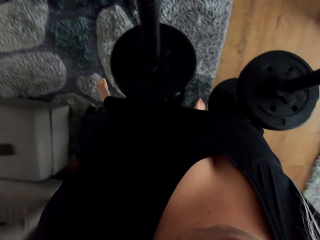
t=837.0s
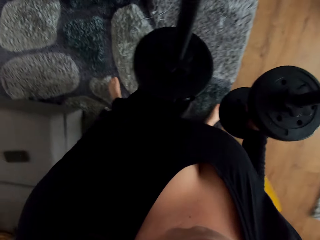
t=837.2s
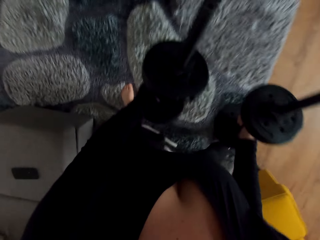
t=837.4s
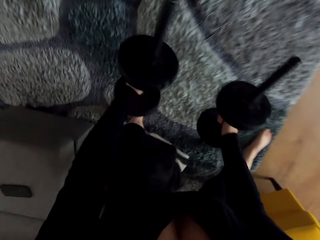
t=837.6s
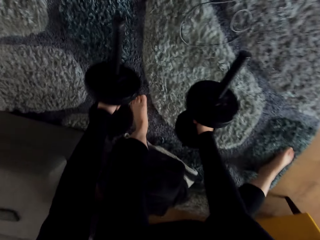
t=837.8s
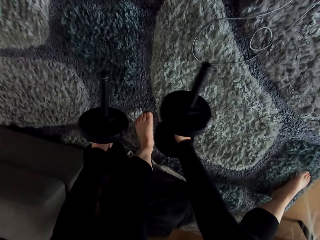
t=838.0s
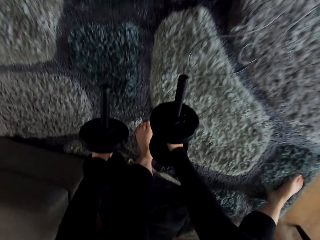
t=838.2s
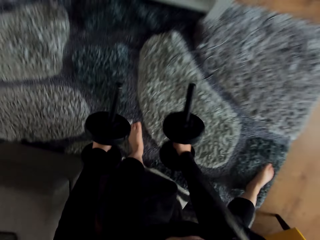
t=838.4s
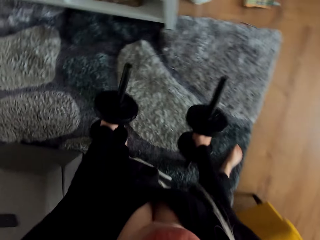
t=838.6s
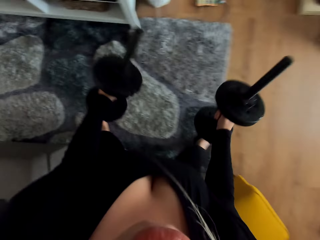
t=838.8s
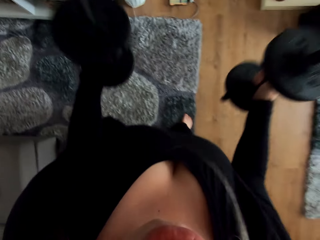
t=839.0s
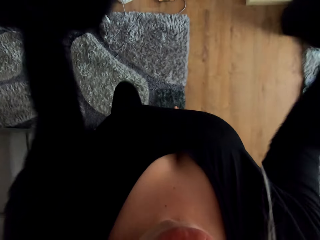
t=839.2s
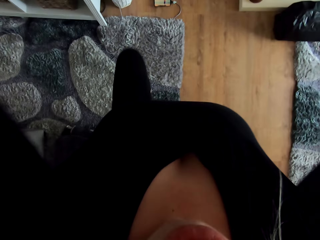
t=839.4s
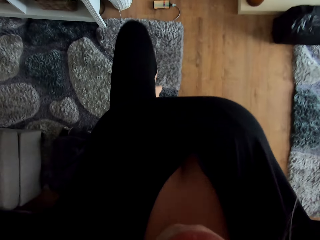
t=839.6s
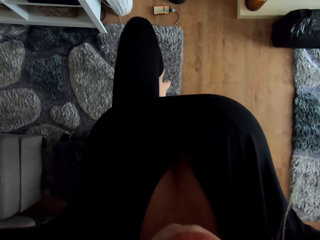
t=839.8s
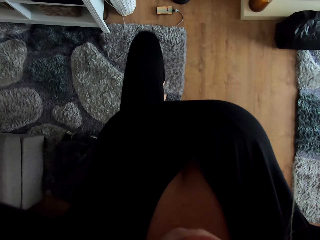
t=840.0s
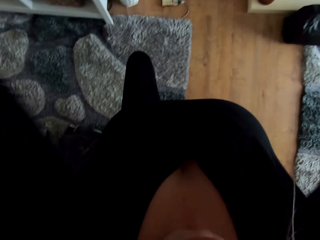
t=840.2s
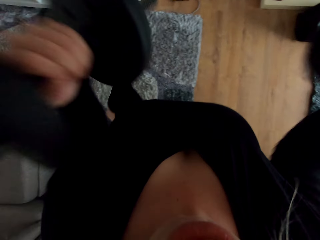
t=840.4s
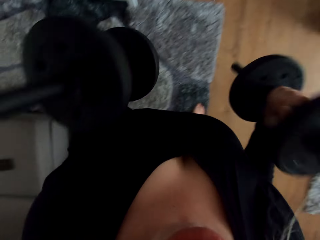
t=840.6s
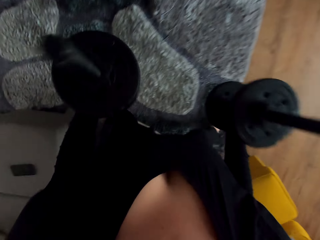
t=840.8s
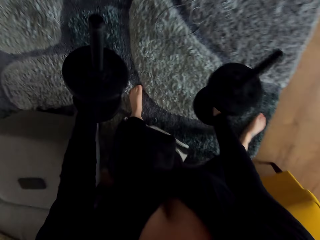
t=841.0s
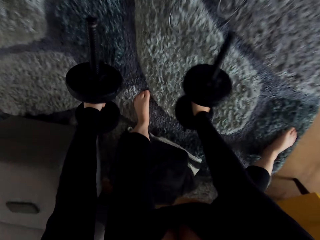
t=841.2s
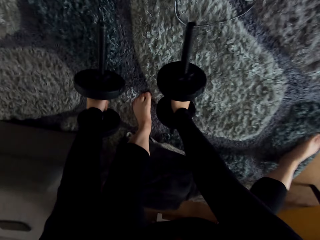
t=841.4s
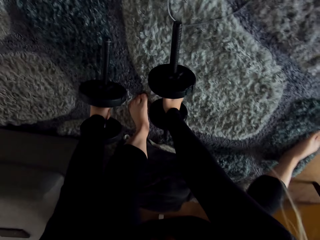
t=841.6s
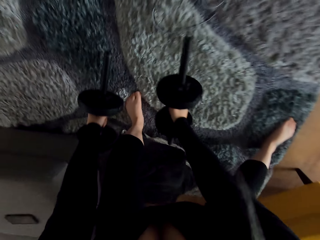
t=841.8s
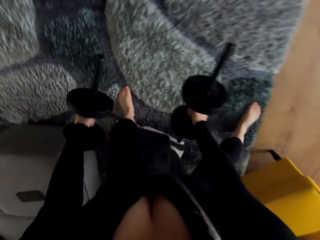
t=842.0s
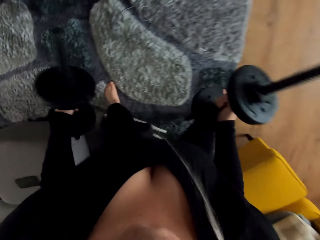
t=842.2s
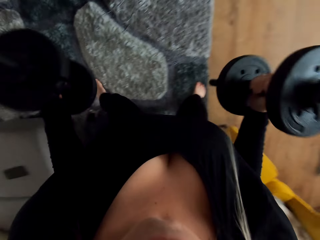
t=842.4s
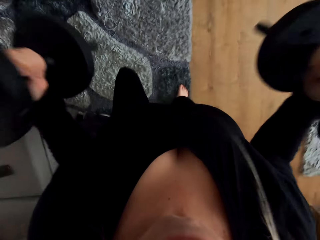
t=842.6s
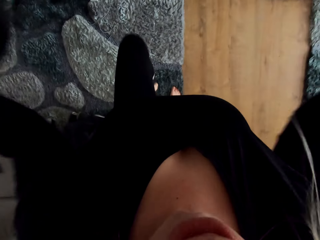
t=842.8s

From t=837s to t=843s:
The camera wearer exercises with the dumbbells.

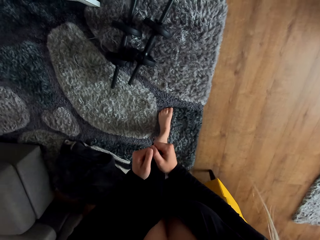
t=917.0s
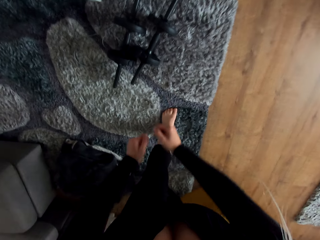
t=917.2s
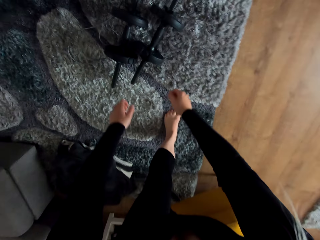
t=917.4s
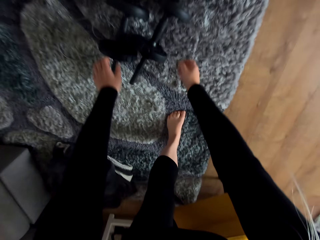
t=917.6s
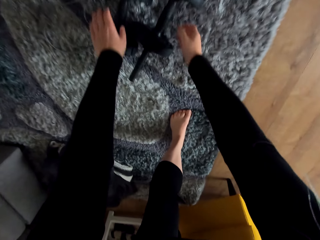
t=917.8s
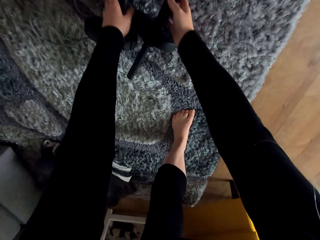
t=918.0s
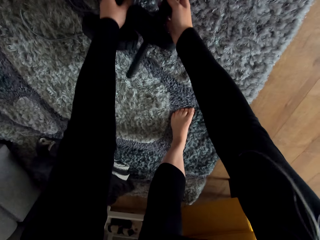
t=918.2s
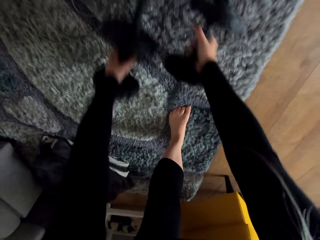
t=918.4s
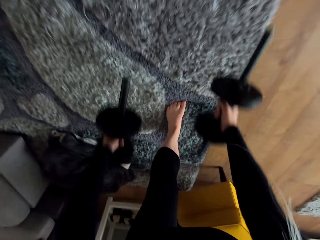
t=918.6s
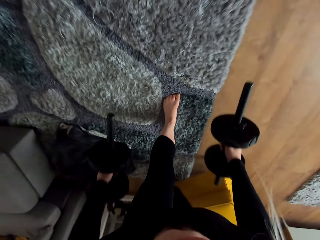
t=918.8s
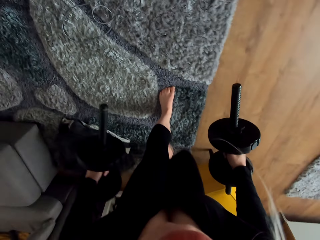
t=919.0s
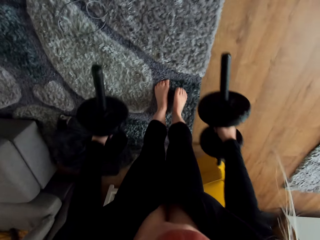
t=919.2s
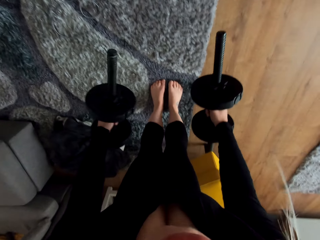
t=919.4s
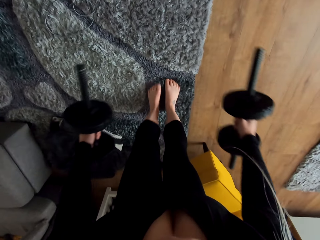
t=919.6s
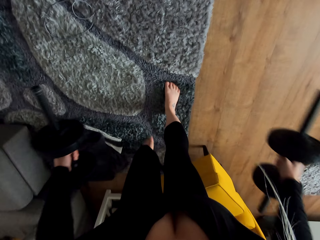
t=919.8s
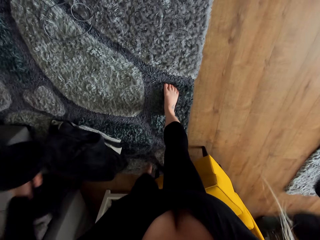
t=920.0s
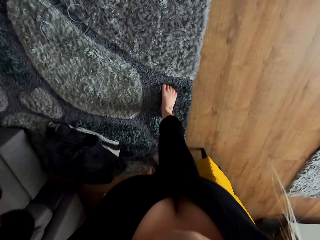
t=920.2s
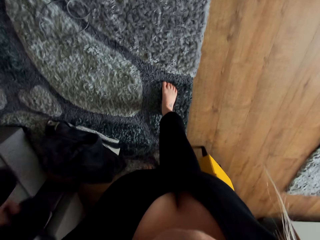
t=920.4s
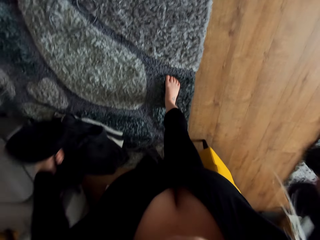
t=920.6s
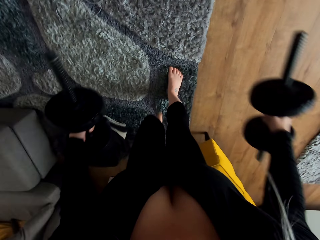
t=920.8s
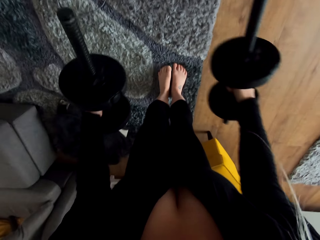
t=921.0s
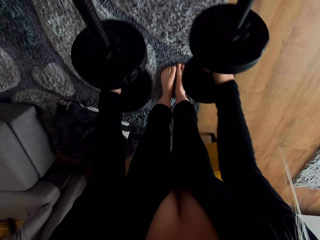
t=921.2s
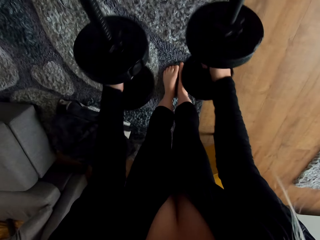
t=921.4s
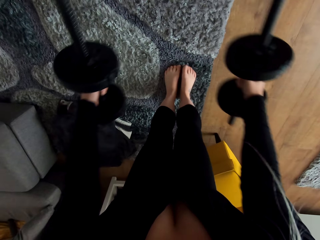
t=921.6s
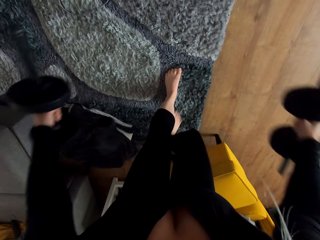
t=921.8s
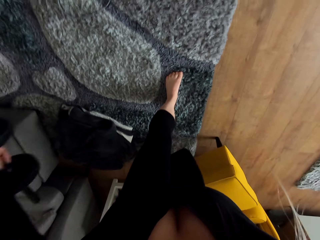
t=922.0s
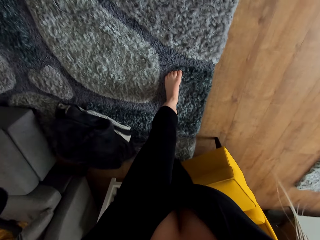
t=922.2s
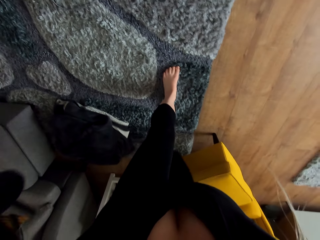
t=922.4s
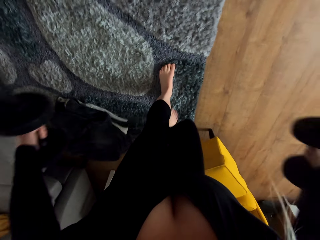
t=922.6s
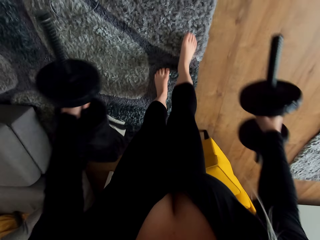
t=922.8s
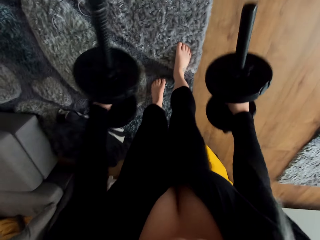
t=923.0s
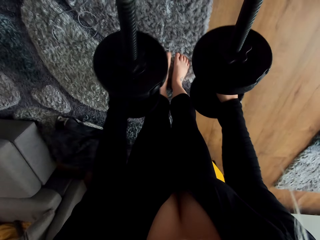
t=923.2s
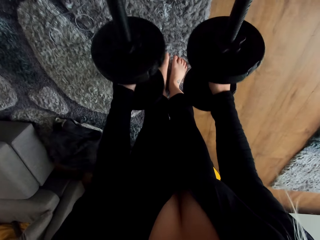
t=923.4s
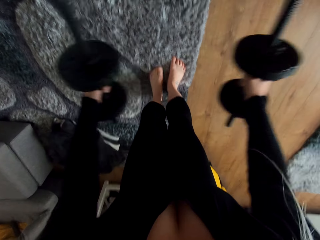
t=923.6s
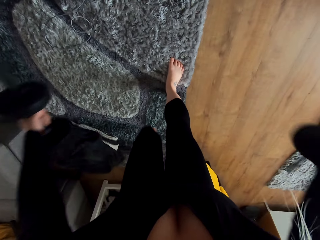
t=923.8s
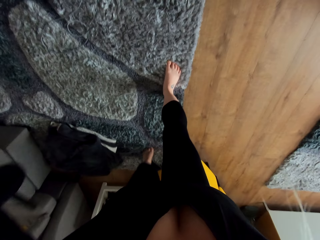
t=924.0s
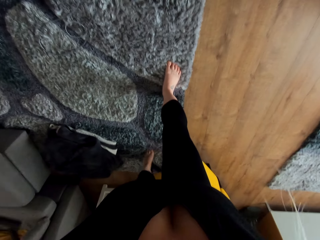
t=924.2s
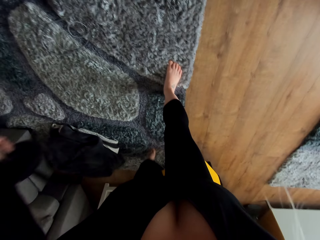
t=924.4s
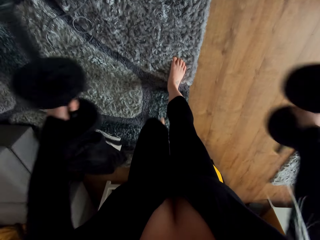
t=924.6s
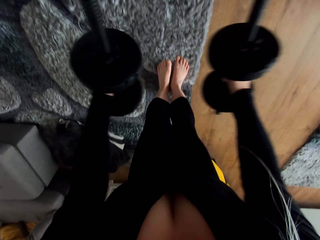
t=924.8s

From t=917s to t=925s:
The camera wearer lifts the dumbbells from a rug. They exercise with the dumbbells on the hands.

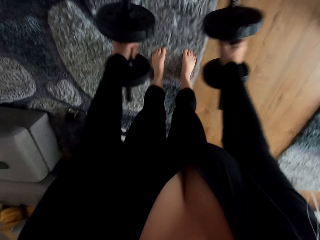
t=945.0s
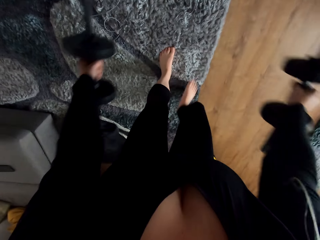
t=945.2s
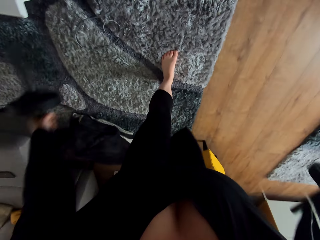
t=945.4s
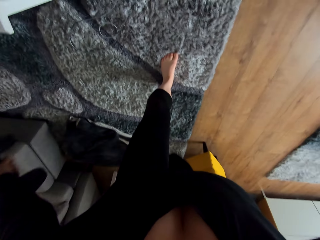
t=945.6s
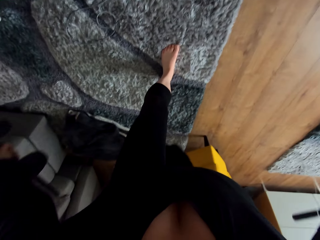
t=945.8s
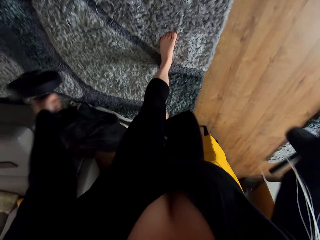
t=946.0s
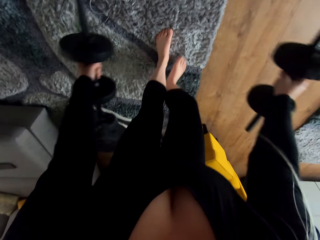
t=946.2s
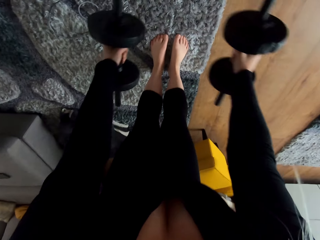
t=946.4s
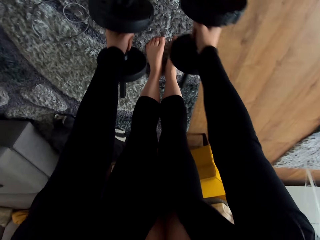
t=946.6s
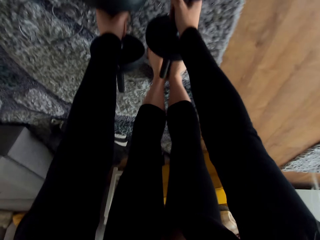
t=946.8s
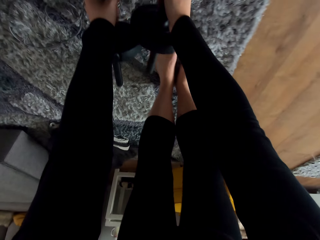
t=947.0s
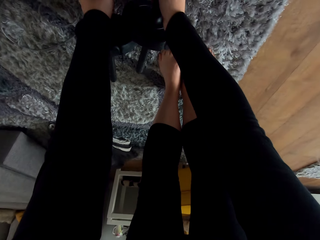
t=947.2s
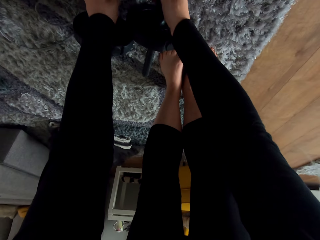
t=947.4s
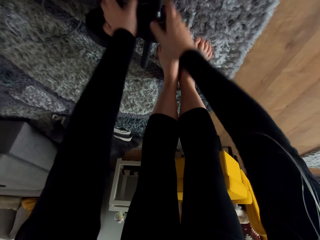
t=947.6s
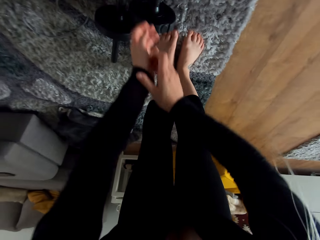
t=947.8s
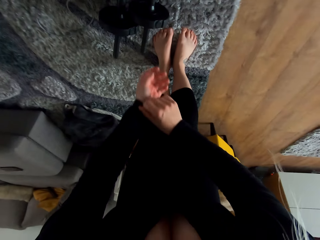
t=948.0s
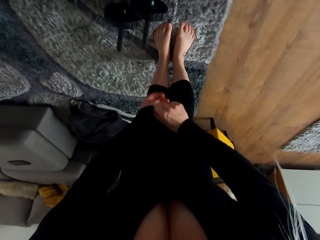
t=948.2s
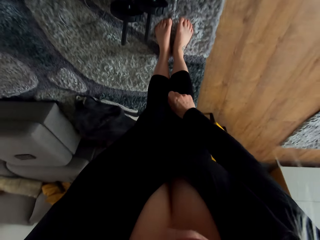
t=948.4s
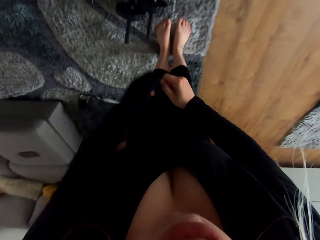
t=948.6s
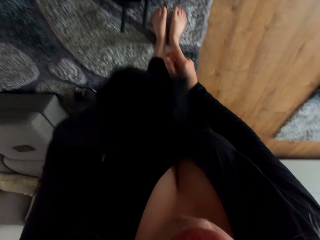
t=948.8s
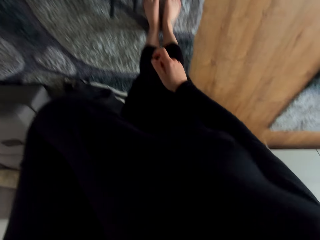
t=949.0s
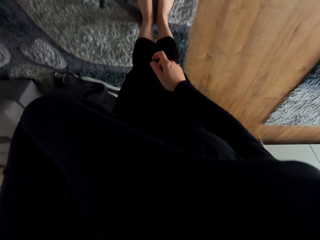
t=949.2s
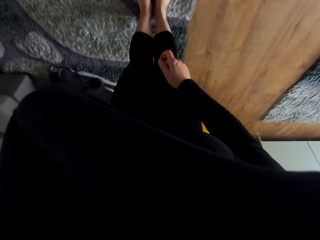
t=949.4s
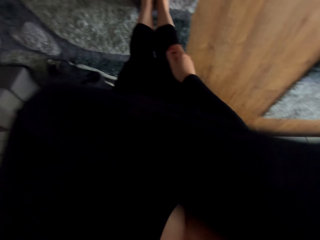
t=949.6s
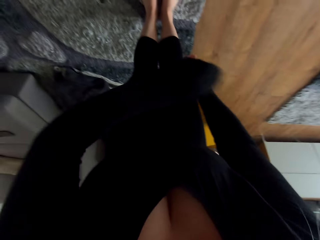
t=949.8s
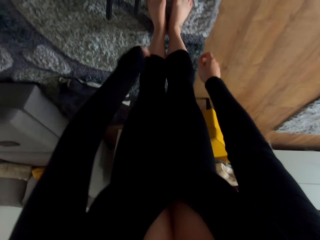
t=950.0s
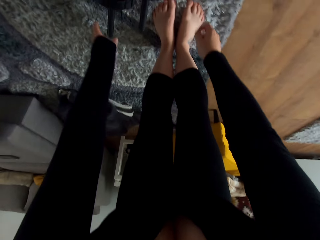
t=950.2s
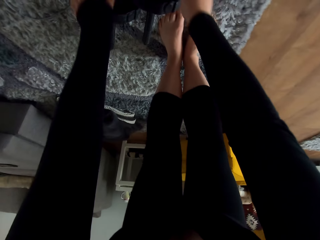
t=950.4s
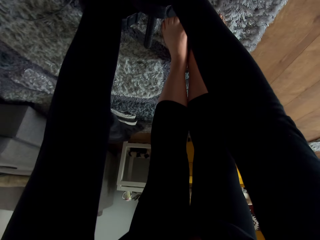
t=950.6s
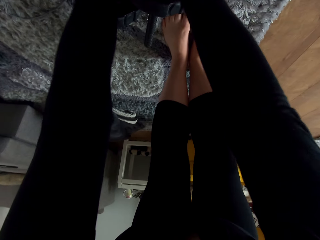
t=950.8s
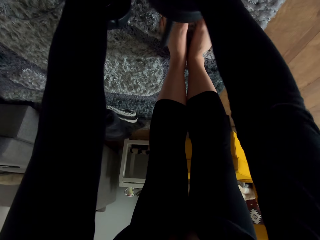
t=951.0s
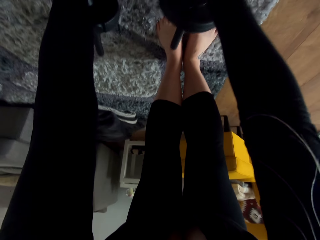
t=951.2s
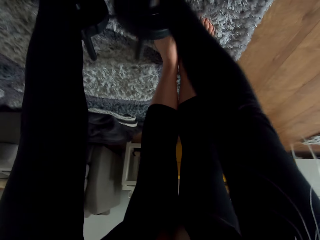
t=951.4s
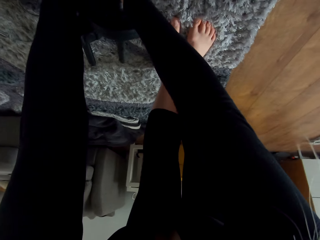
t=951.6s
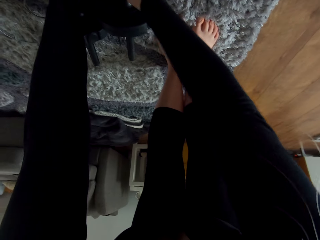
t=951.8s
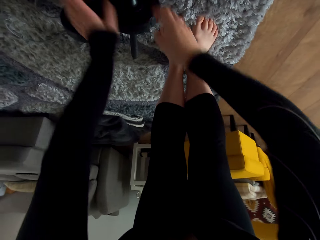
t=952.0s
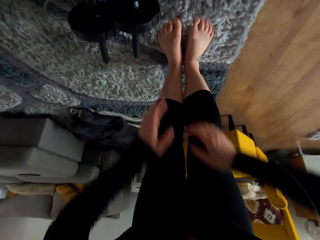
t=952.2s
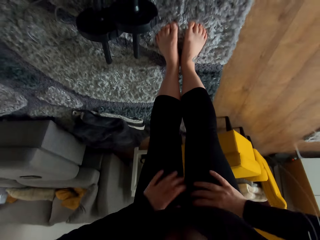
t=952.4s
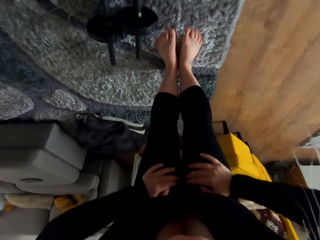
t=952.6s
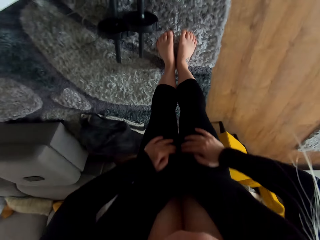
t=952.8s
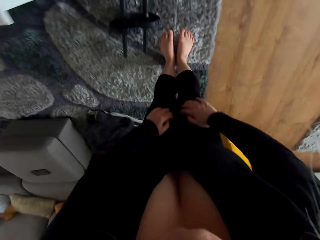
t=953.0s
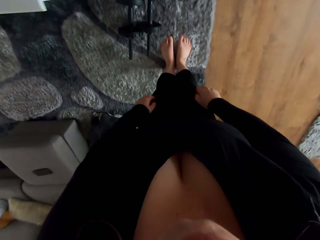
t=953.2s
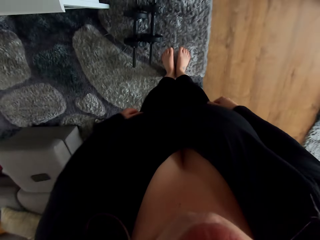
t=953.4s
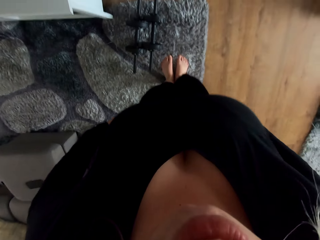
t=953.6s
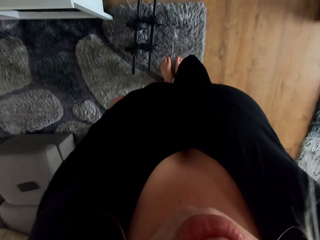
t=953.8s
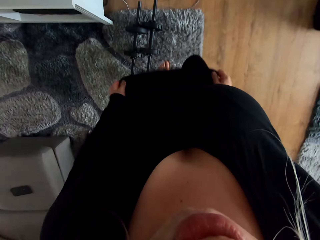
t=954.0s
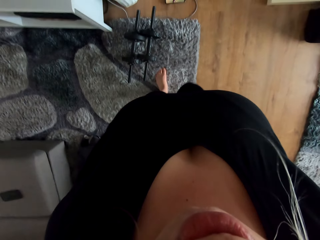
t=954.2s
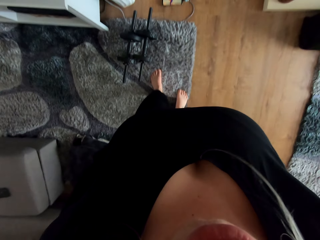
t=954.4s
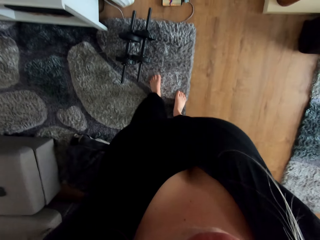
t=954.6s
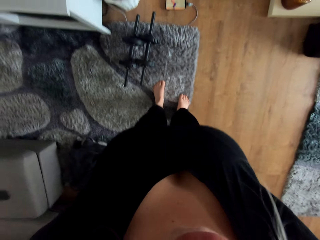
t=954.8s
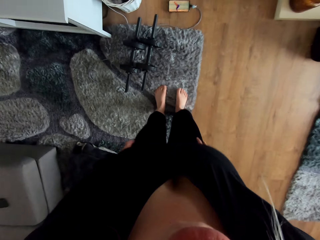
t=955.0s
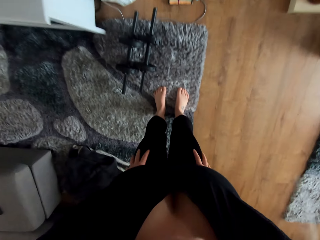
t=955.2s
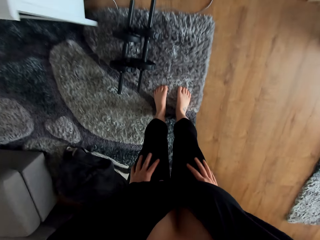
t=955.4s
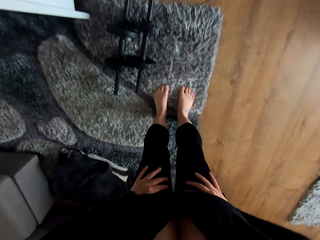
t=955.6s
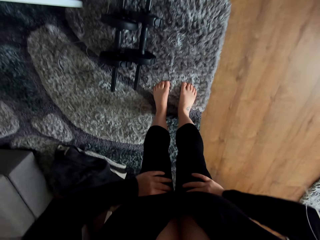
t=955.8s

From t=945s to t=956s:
The camera wearer puts the dumbbells on the carpet. She pulls the shirt sleeve, touches her face and lifts her left hand. She moves the dumbbells on the carpet and puts the dumbbells together. She places her hands on the lap. She holds her knees. She stands. She stretches her cloth. She adjusts her shirt.
